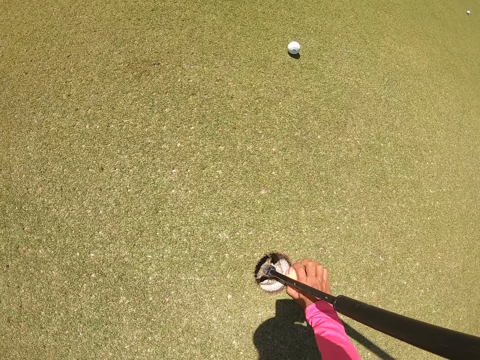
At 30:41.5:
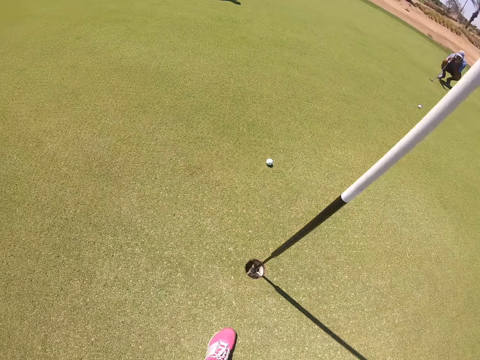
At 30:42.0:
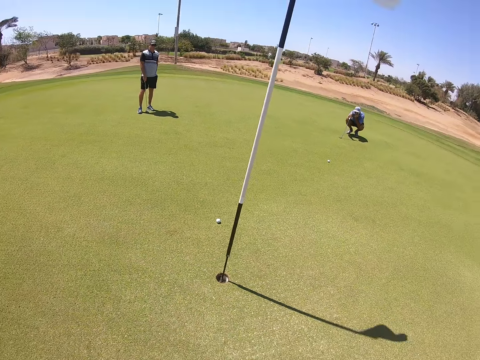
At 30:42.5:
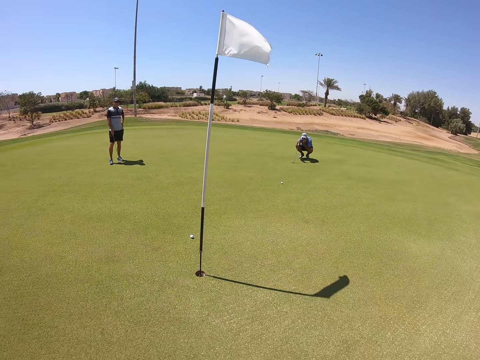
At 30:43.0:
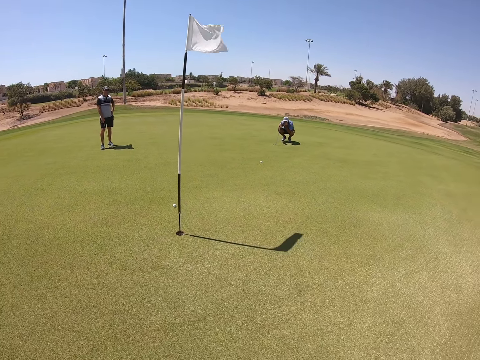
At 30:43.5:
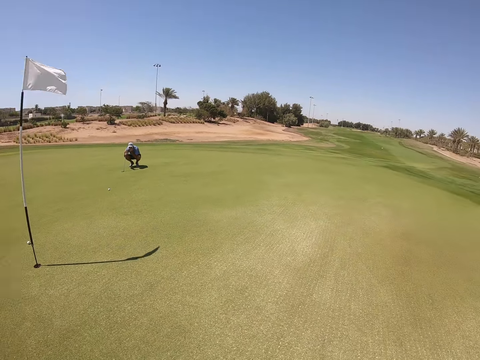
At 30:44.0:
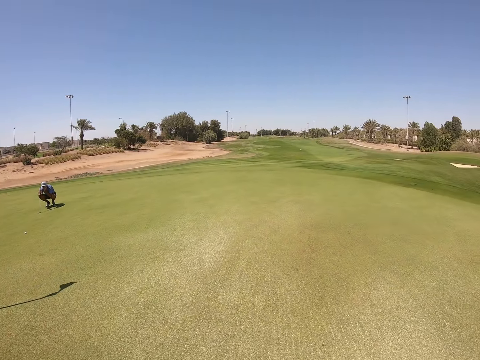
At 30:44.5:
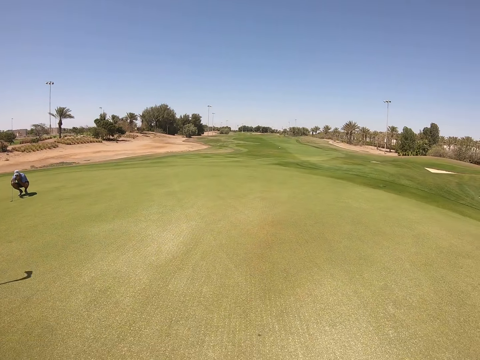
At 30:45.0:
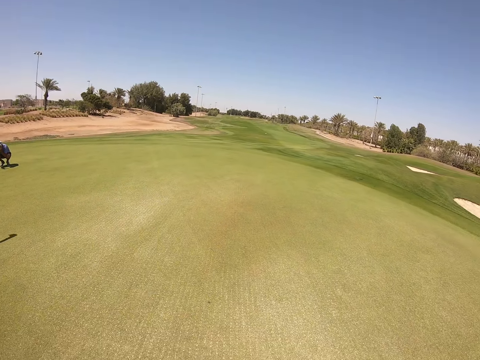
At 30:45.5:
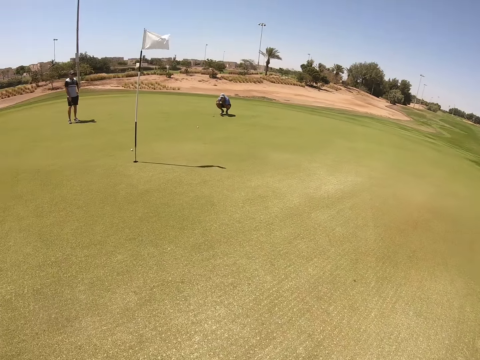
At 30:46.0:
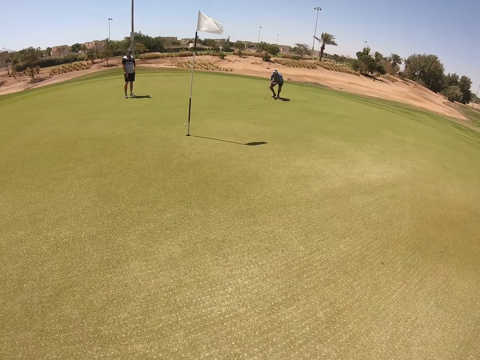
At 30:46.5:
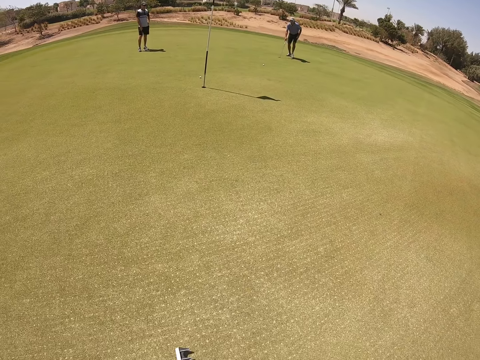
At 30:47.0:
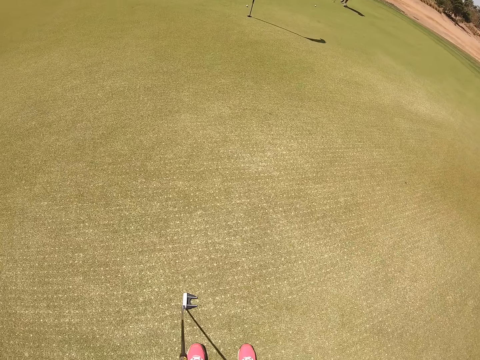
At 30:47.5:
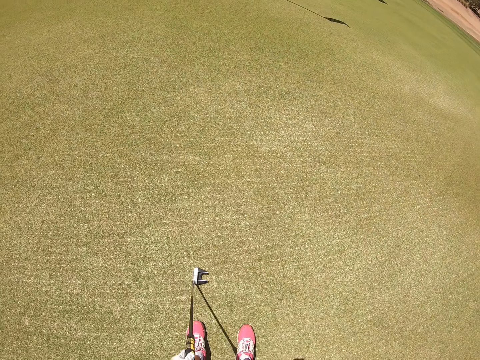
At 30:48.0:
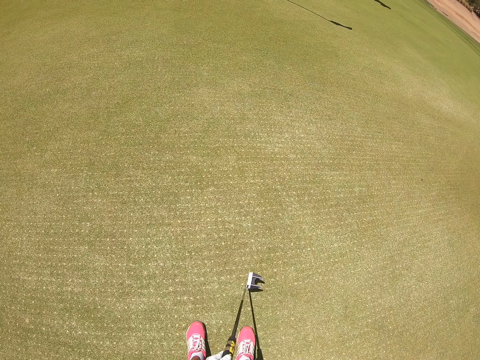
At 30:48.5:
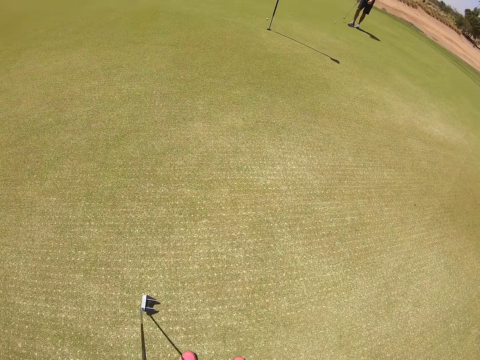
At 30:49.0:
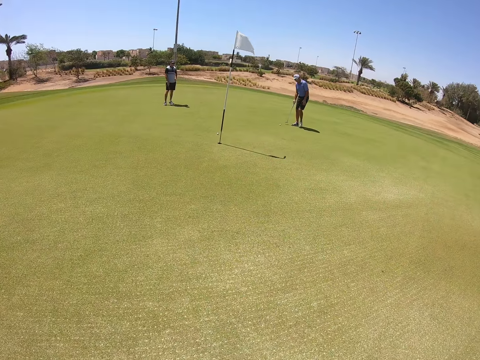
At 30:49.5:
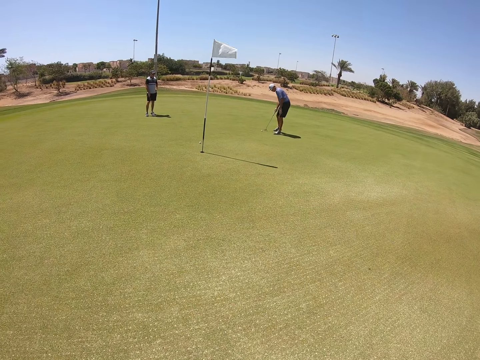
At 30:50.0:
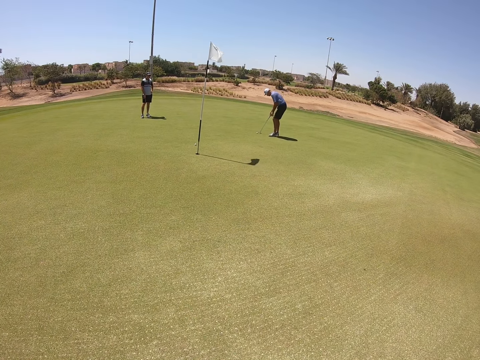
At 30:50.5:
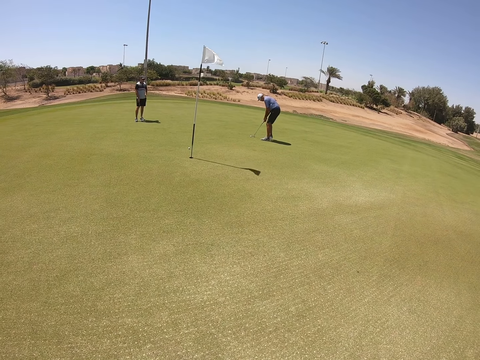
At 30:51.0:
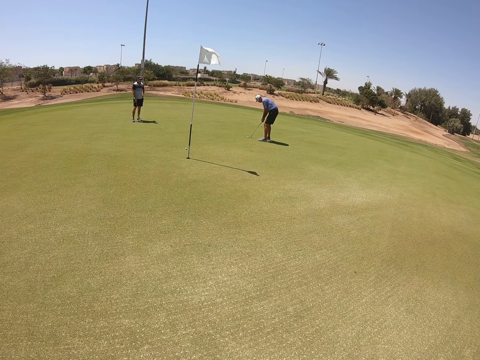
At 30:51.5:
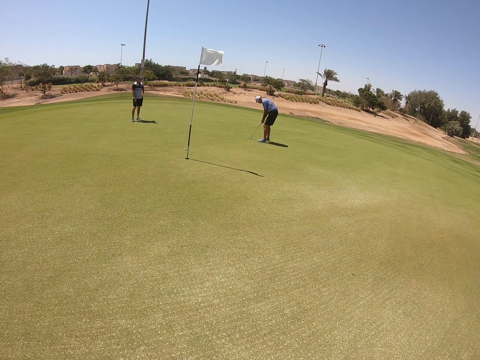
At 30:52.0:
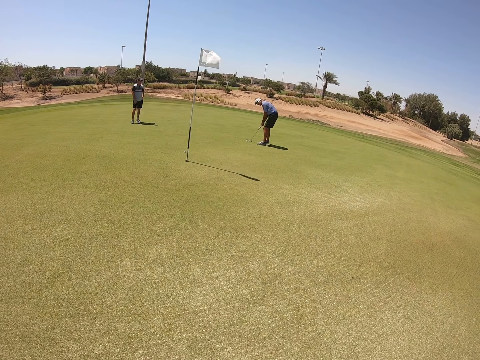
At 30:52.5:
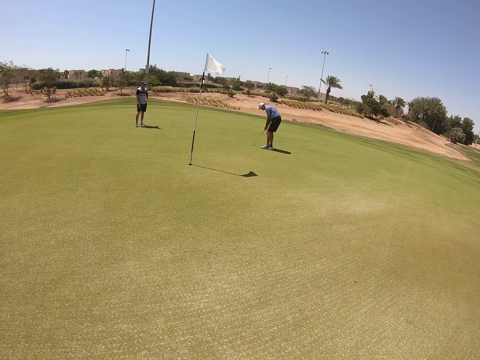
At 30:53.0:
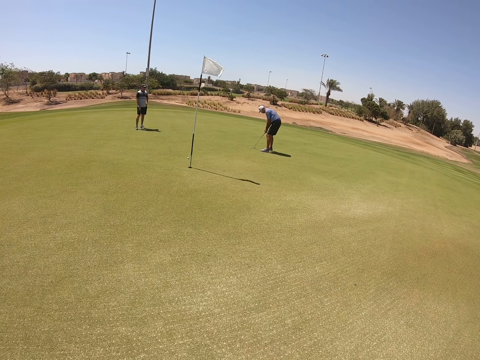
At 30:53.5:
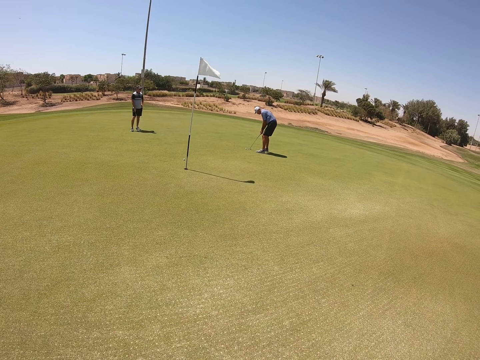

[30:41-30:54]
The camera wearer takes the golf ball. They walk. They look around. They swing the golf club.

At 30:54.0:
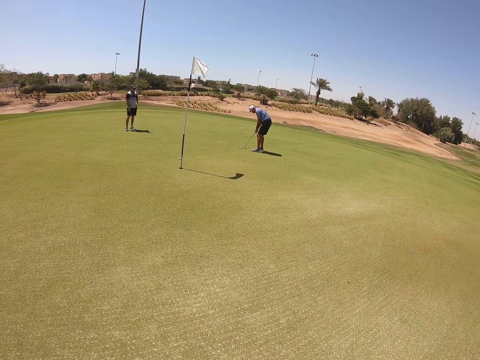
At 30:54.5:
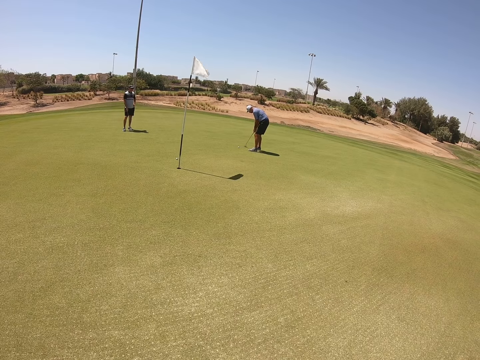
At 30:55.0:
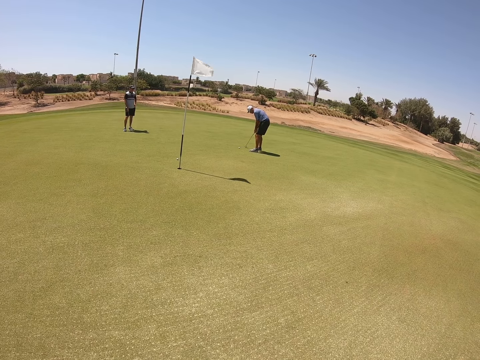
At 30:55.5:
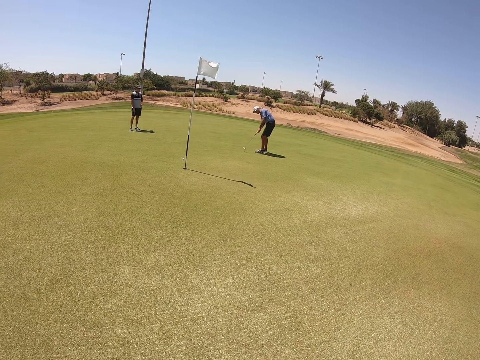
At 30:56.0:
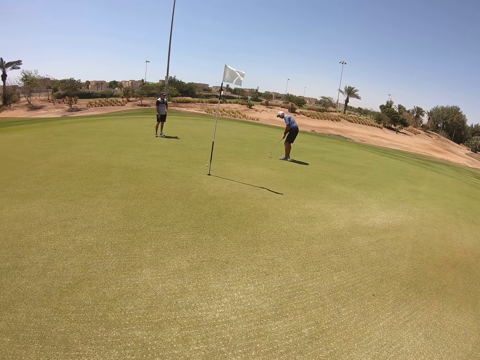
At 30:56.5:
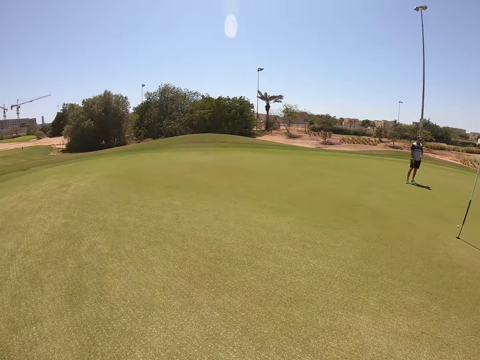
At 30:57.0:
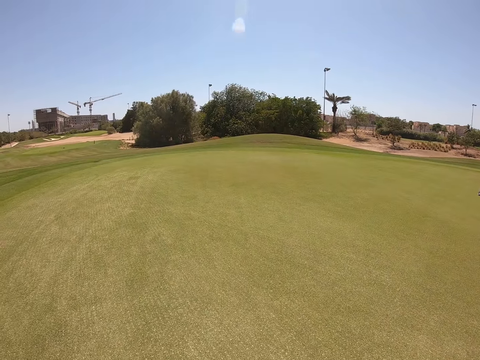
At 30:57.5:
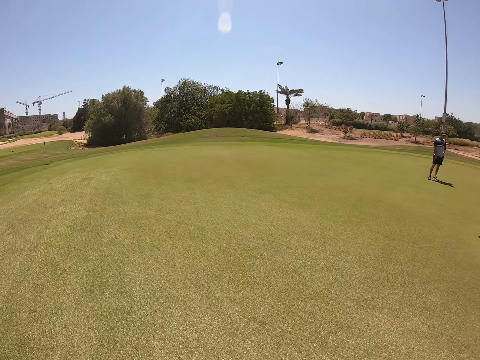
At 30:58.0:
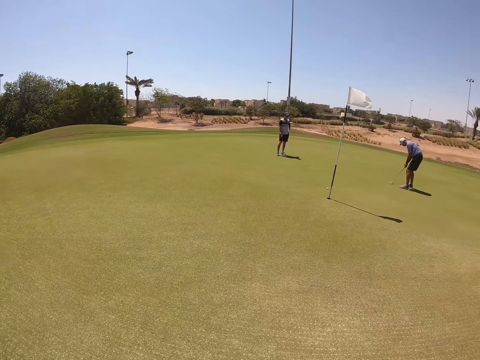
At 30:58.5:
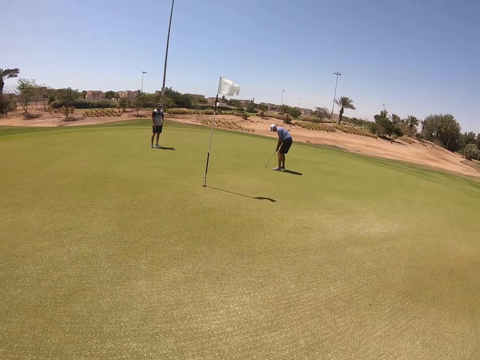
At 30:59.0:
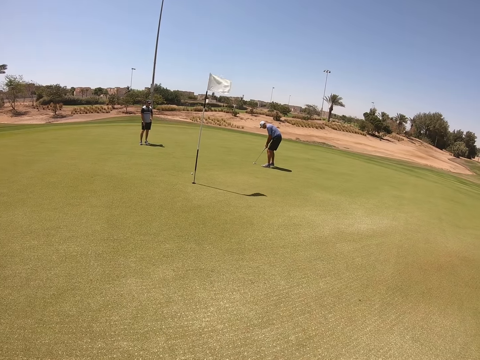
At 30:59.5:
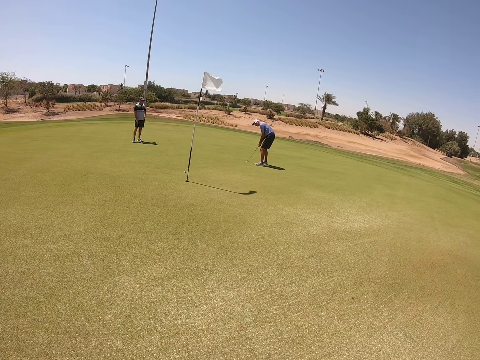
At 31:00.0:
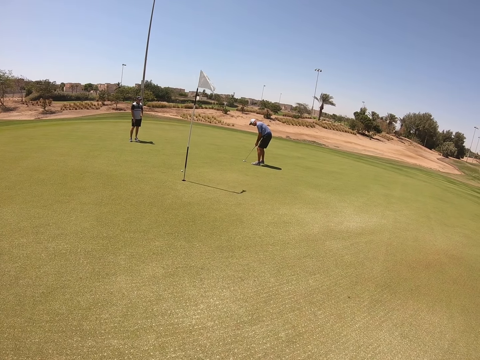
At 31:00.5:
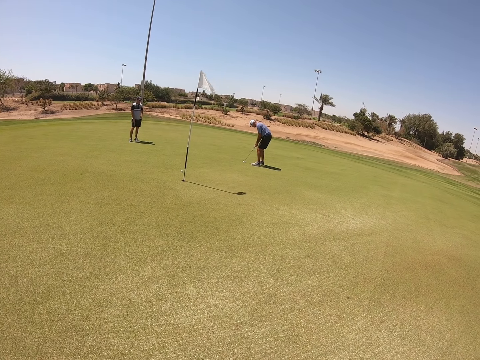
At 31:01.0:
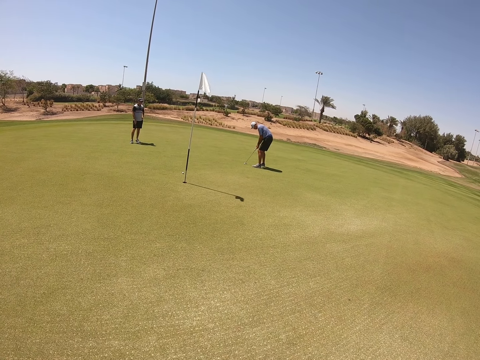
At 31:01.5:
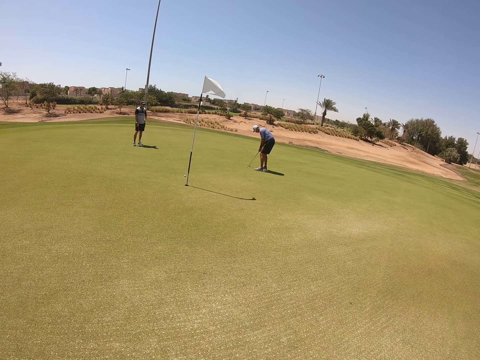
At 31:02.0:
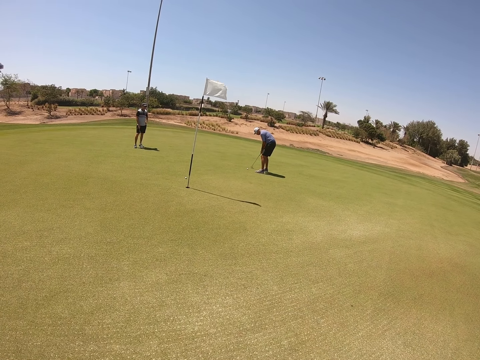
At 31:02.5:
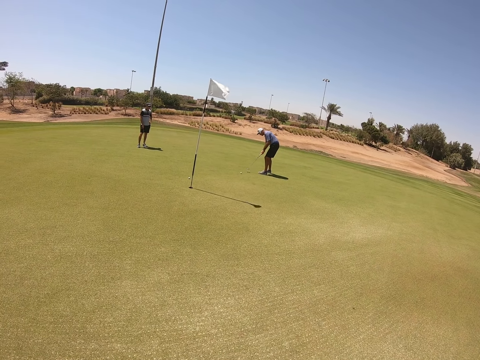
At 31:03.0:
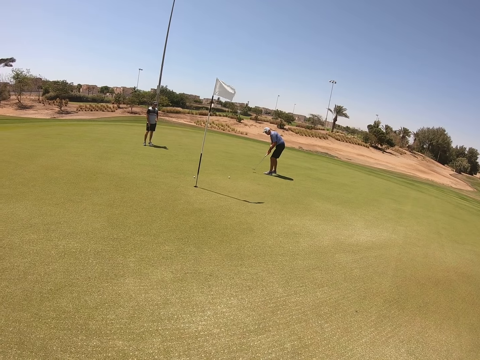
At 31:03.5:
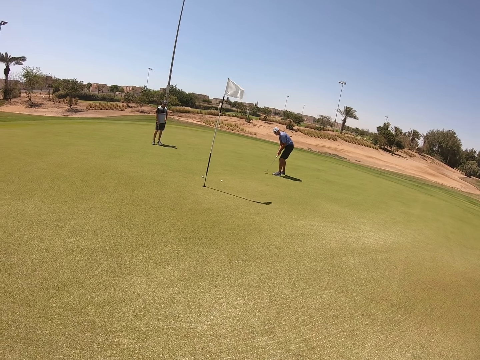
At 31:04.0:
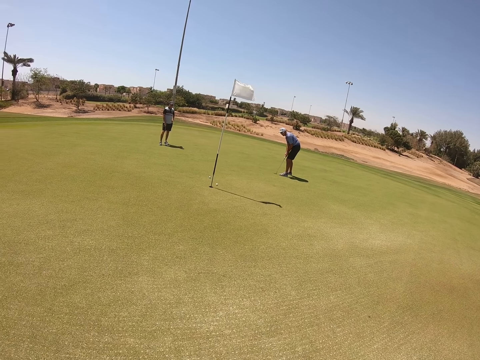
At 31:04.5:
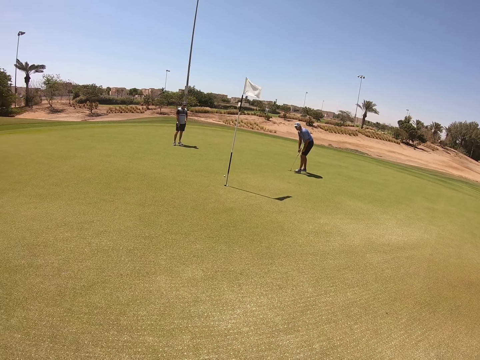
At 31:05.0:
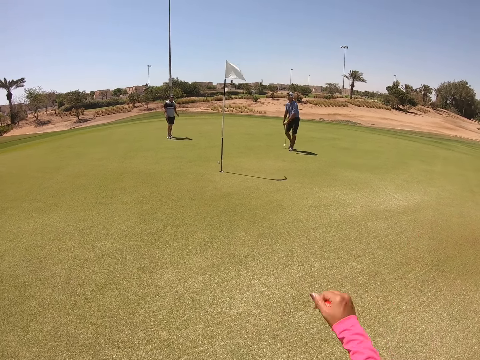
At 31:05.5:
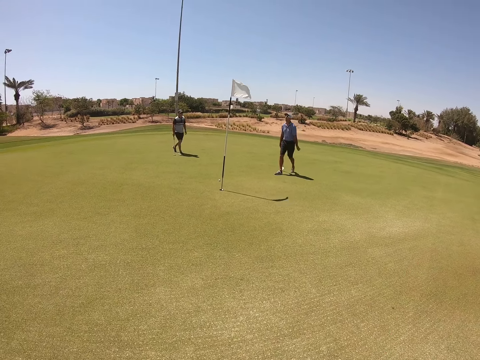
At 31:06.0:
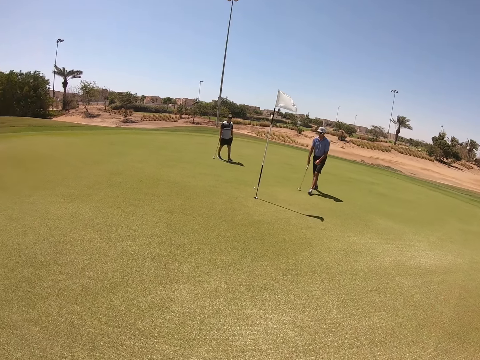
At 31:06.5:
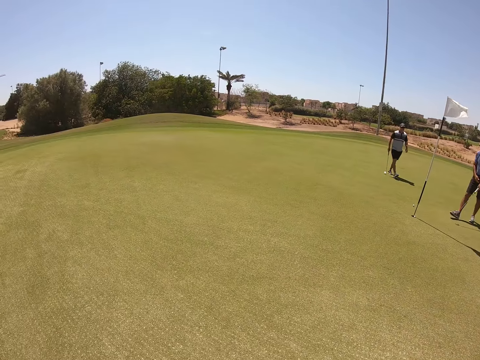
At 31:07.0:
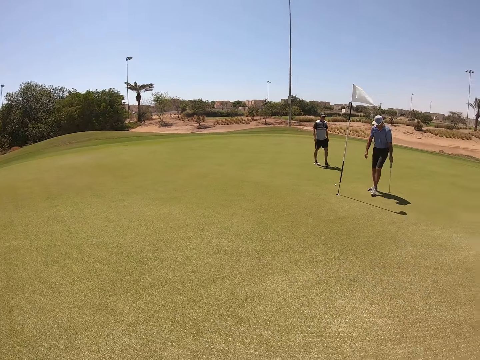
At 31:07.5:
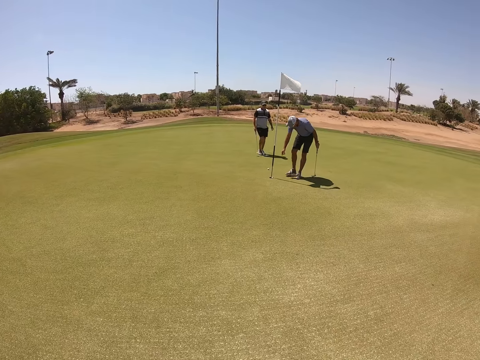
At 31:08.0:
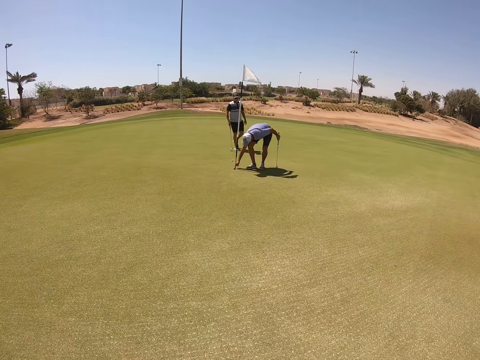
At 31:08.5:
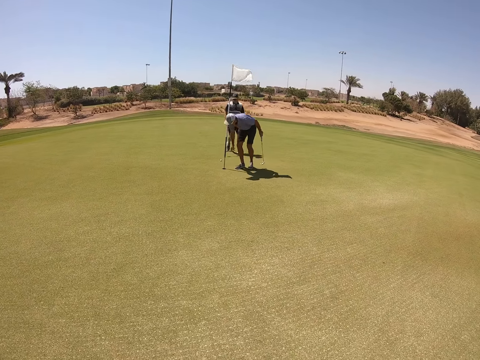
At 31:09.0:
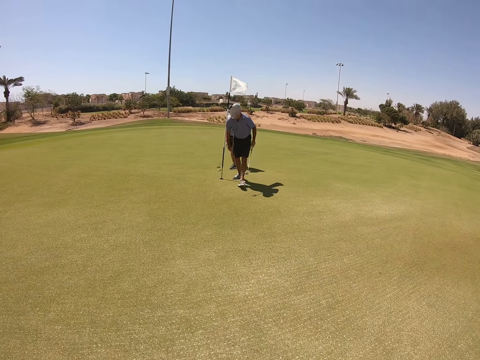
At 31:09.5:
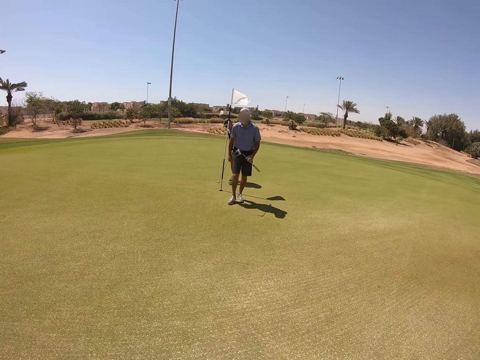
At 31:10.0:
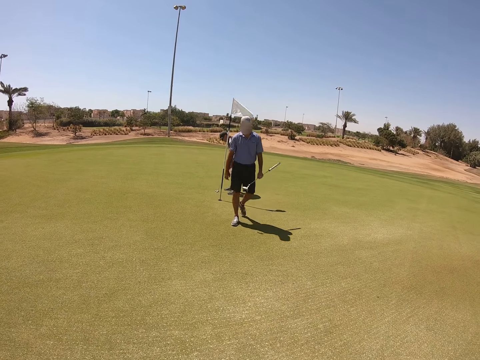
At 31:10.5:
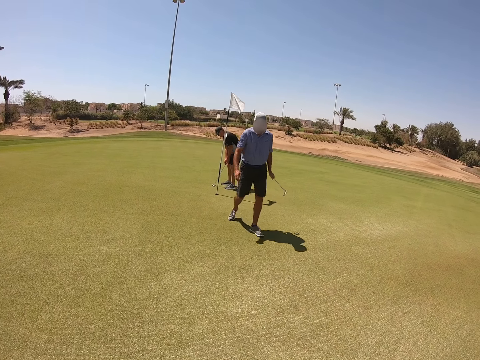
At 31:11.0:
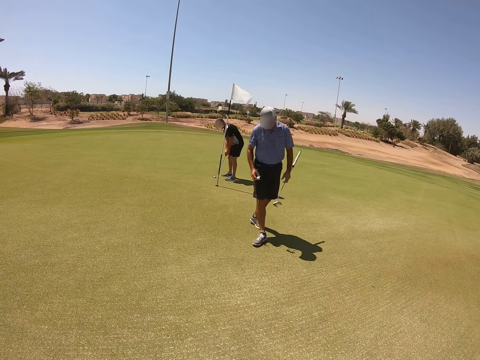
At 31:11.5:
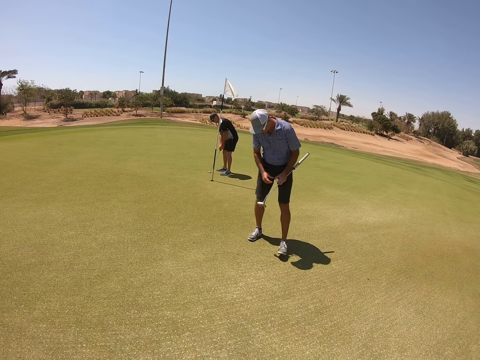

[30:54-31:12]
The camera wearer looks around. A man plays golf. The camera wearer looks around.
